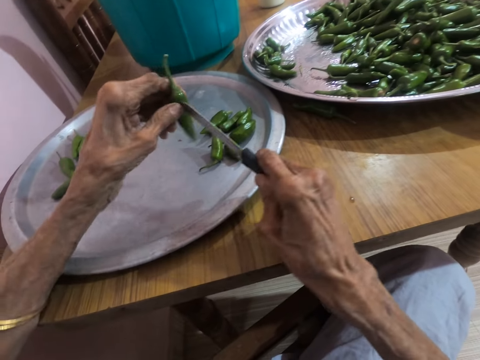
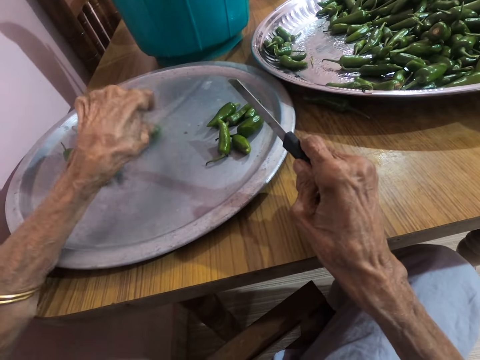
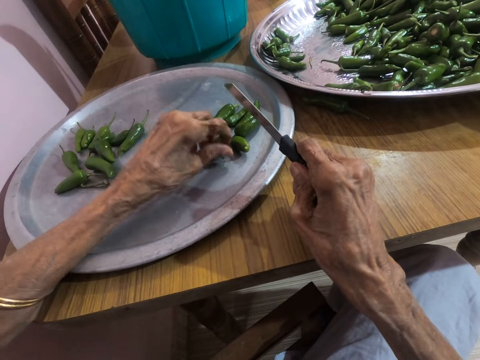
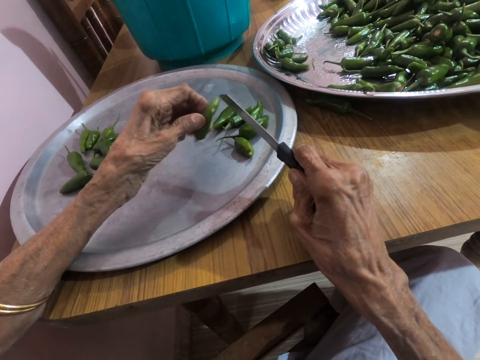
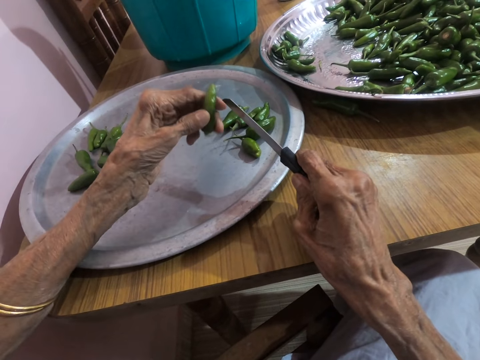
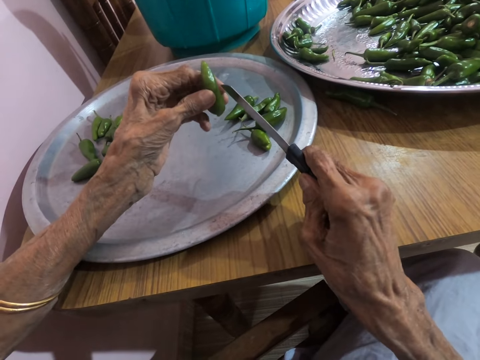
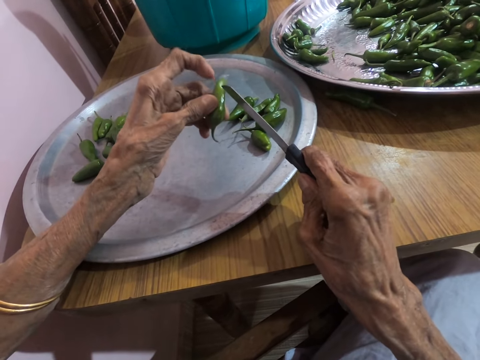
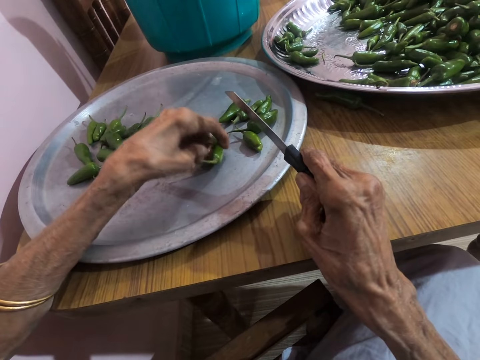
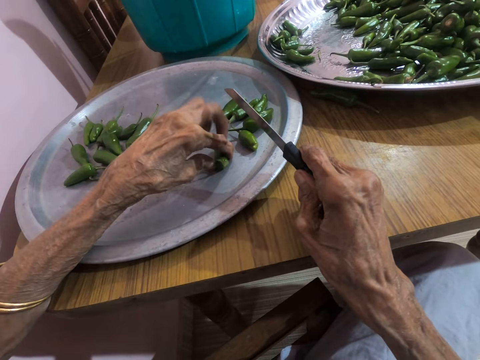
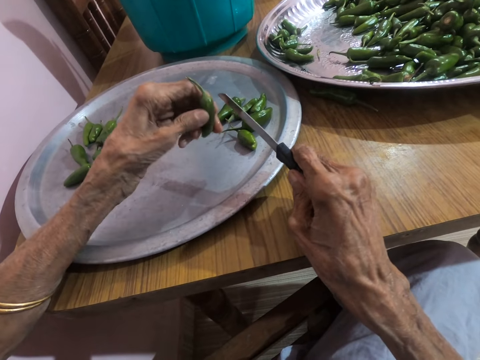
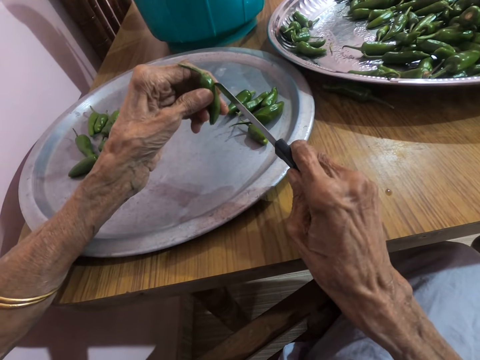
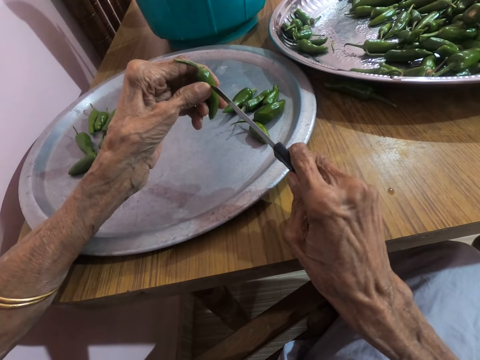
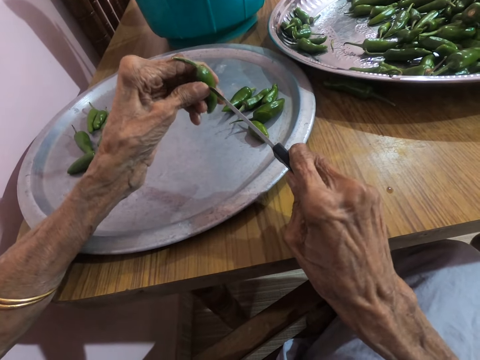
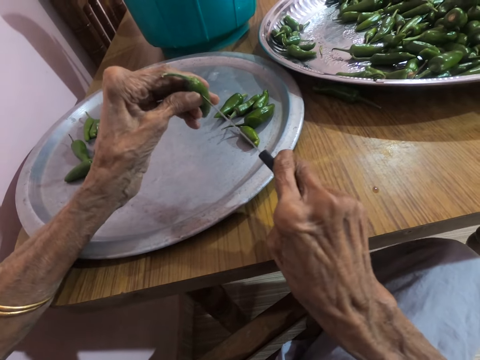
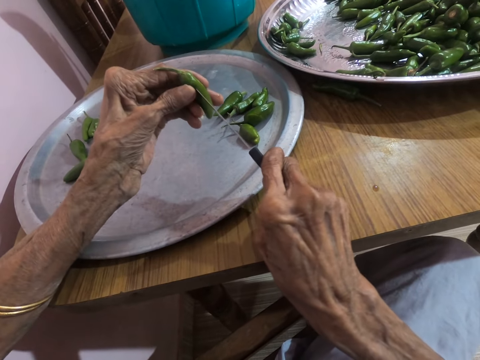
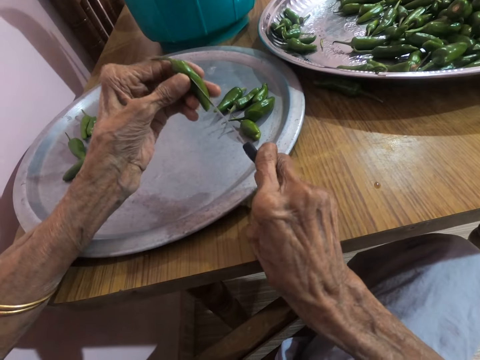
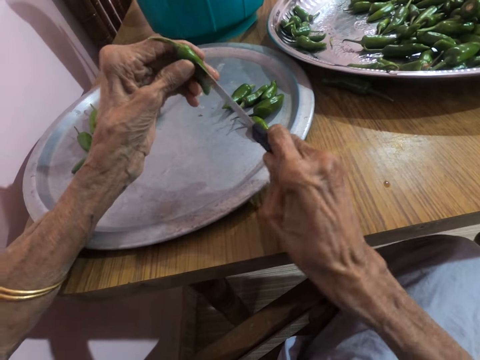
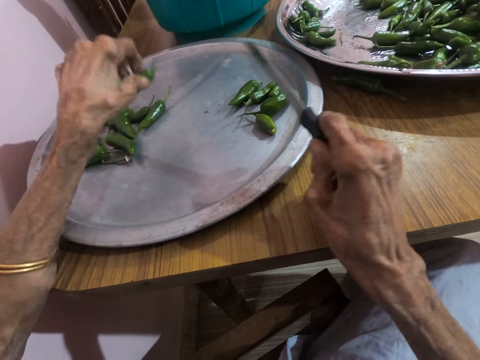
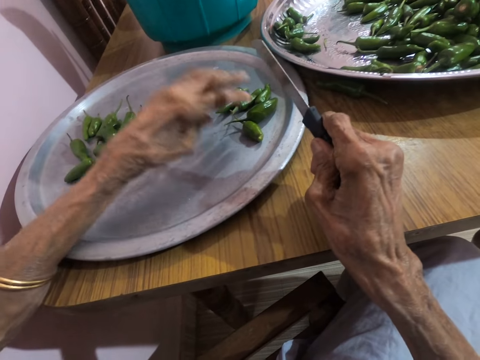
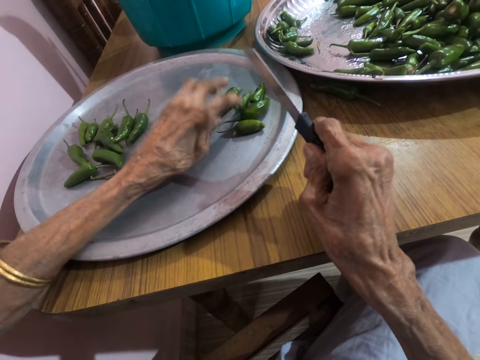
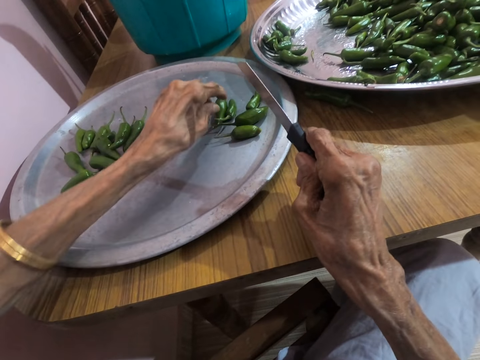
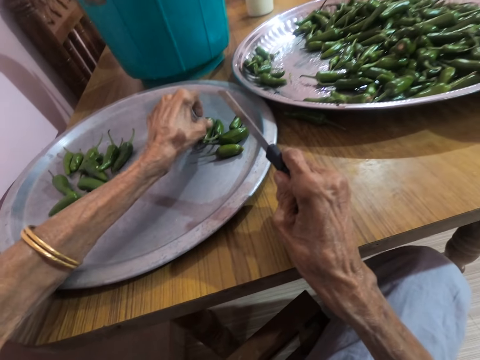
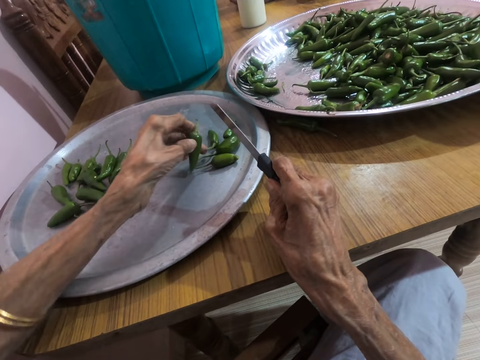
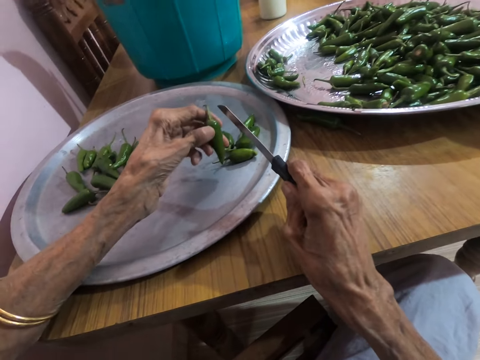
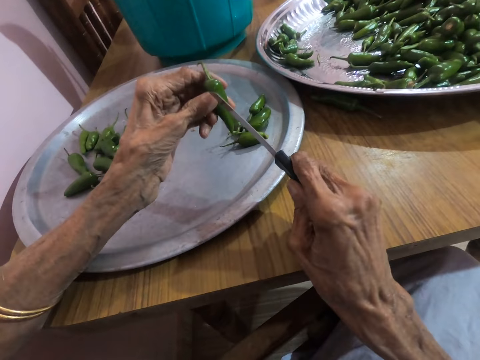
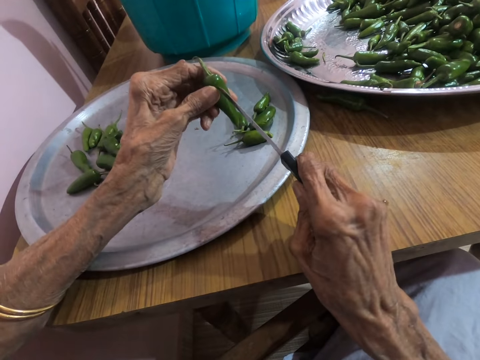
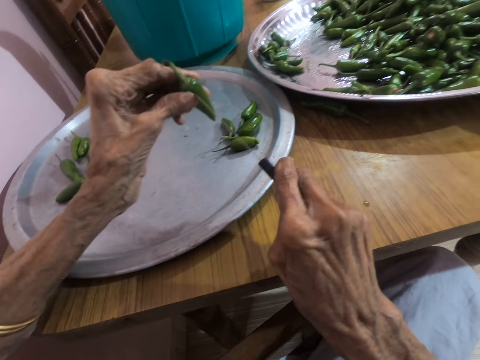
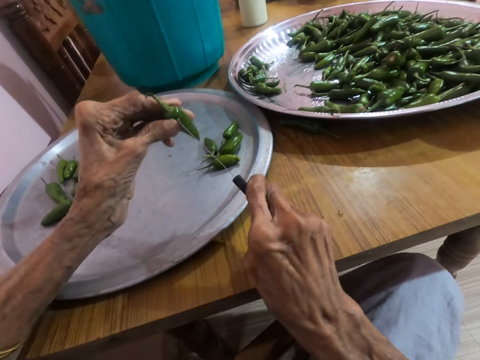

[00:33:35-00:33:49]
The camera wearer puts the chili on the tray. They pick the green chili and cut the chili using a knife. They put the chili on the tray. They pick the green chili.

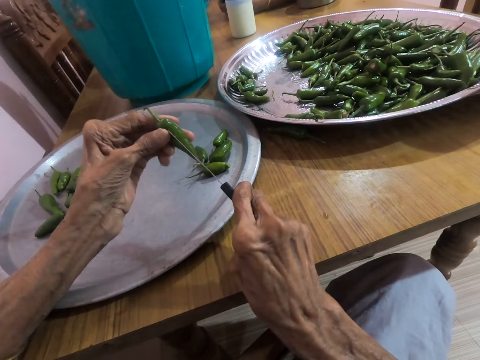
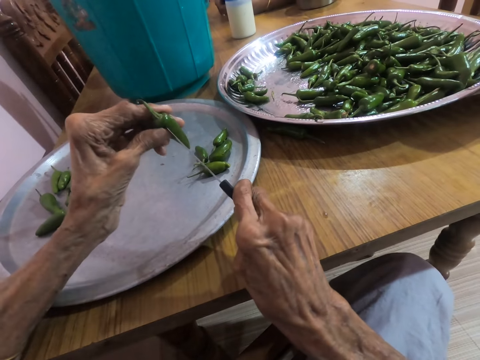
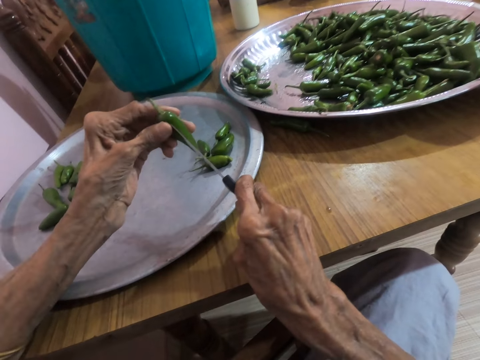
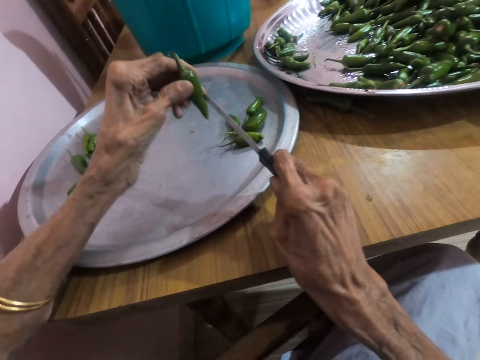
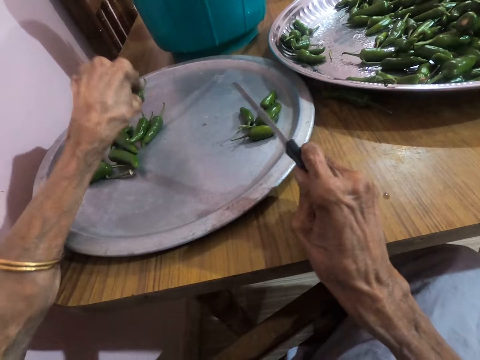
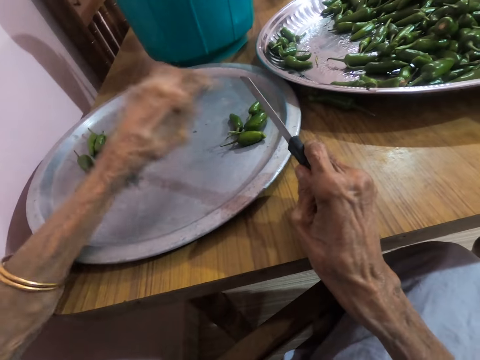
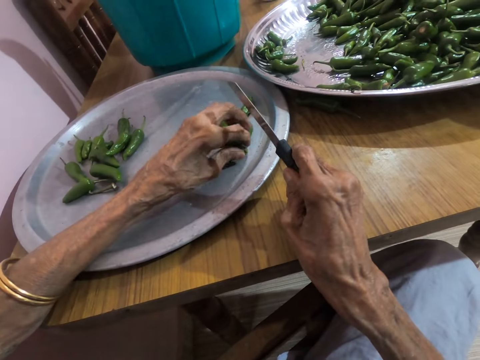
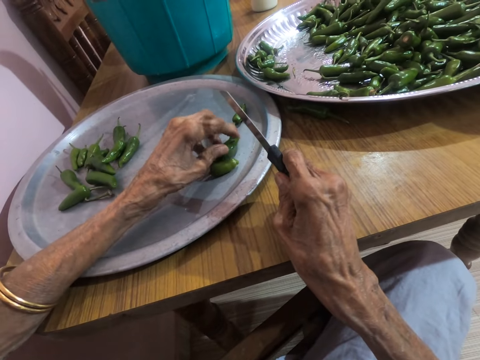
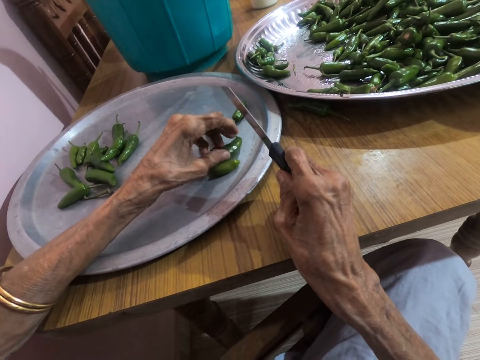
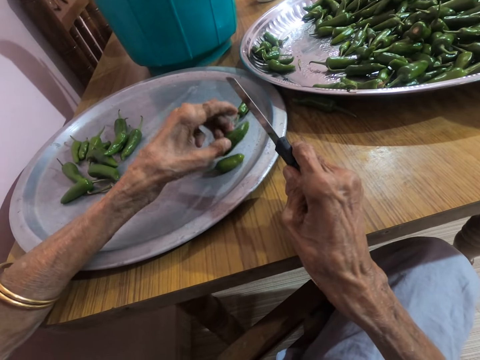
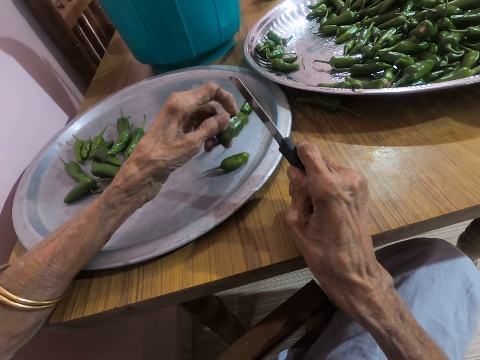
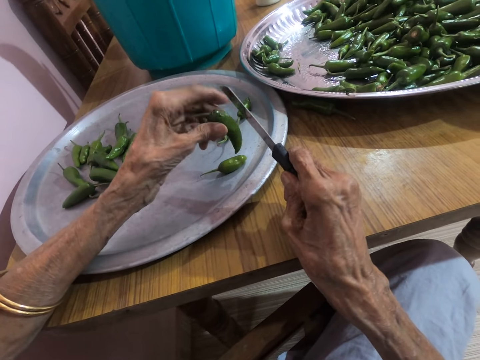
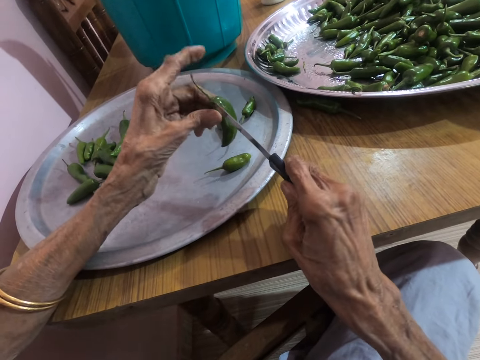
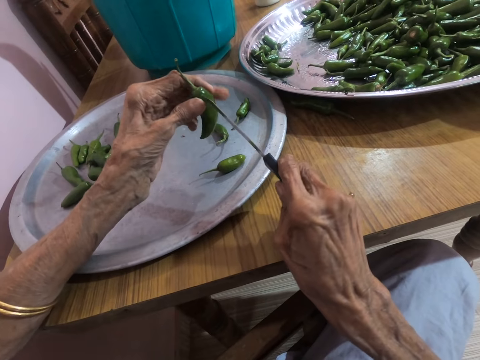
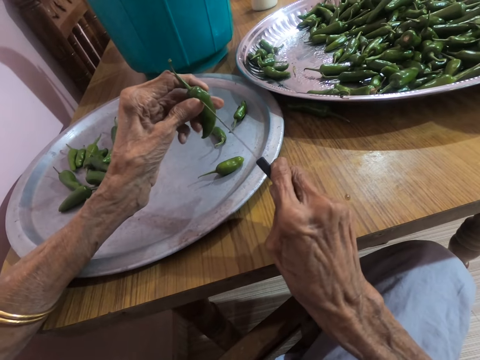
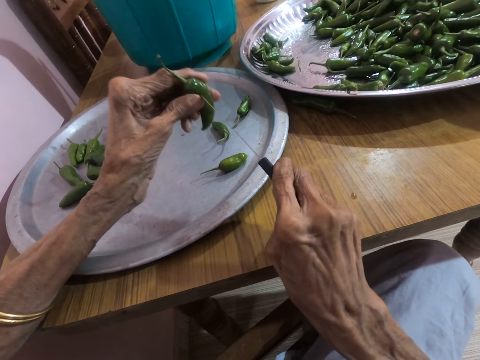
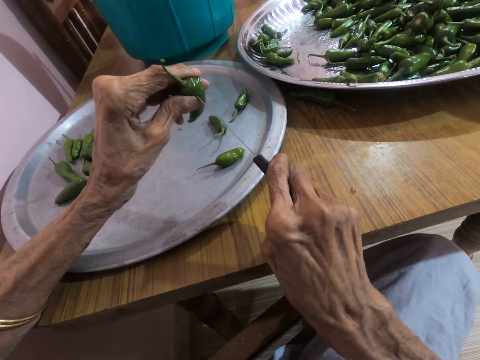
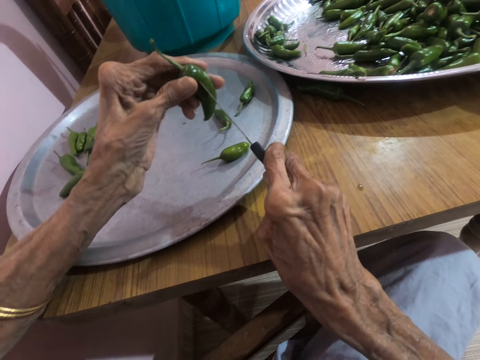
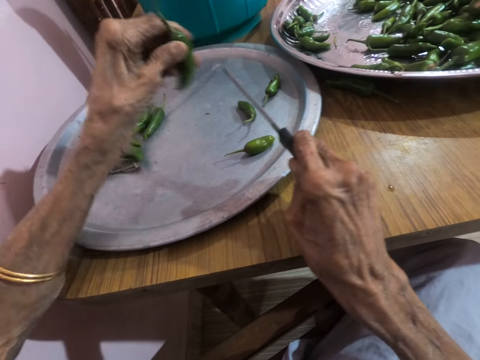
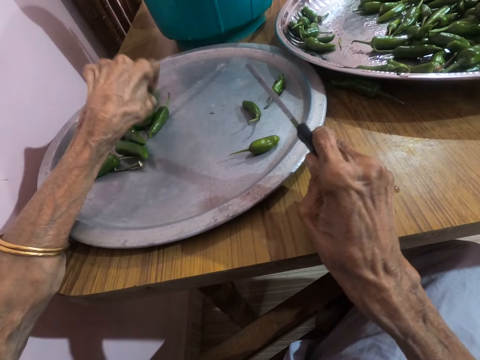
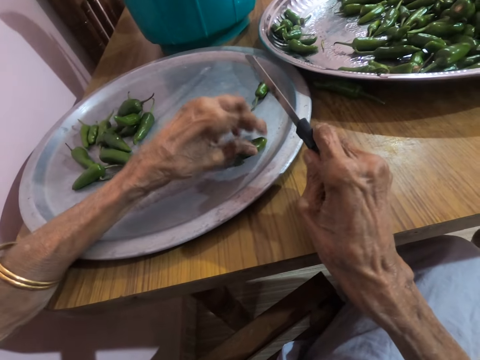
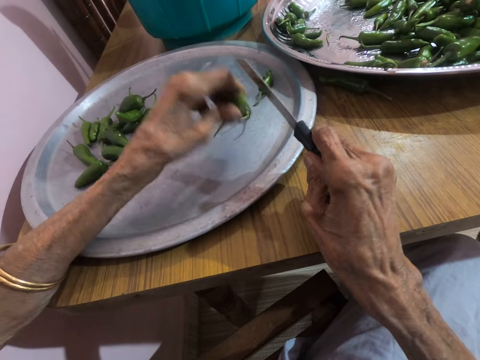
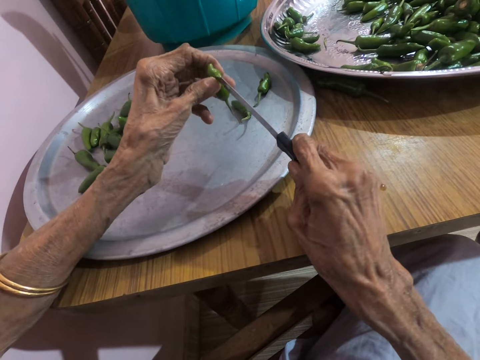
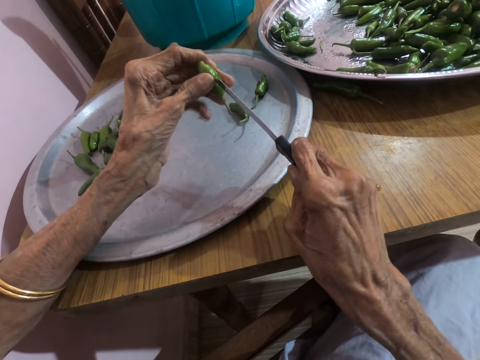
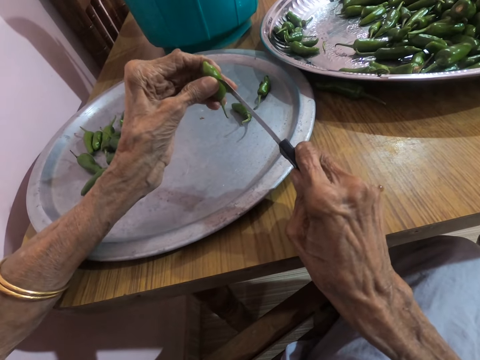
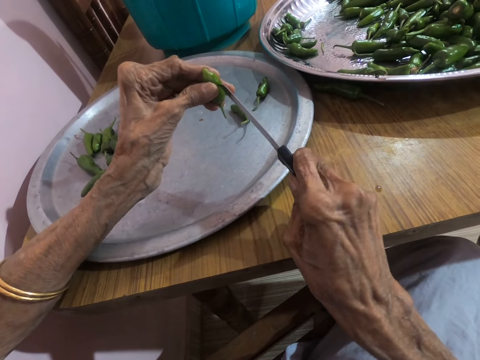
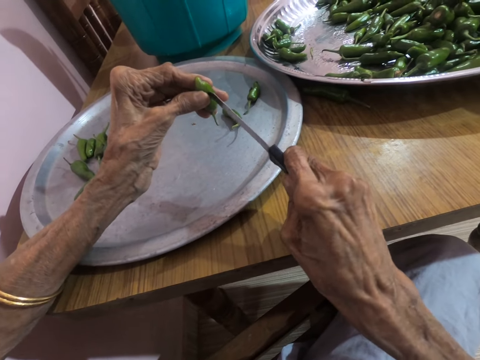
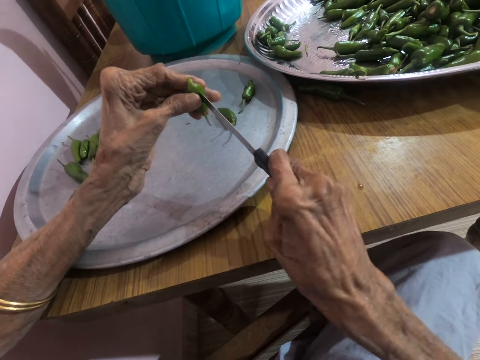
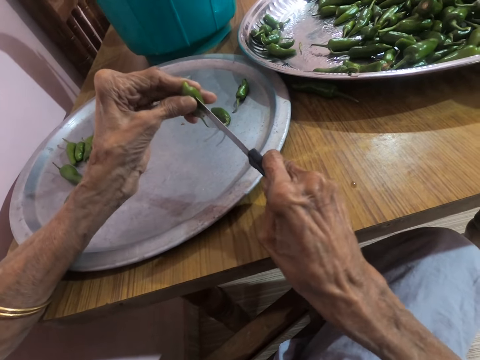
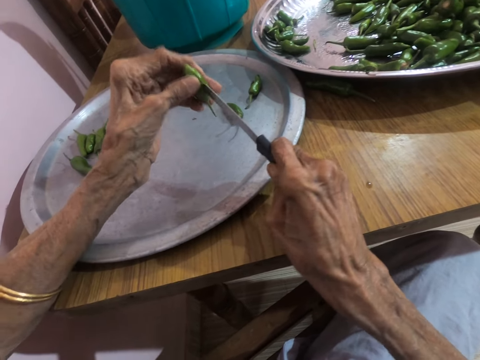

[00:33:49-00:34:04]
The camera wearer cuts the chili using a knife. They put the chili on the tray. They pick the green chili. They cut the chili using the knife. They put the chili on the tray. They pick the green chili. They cut the chili using the knife.
